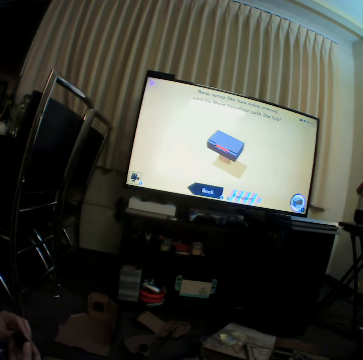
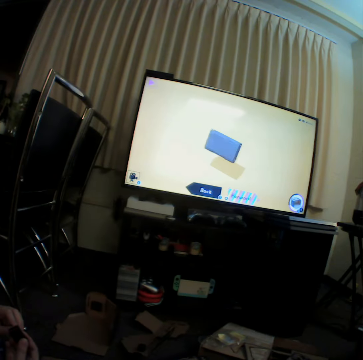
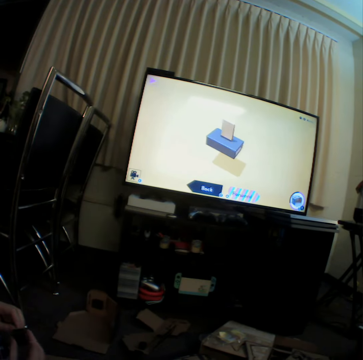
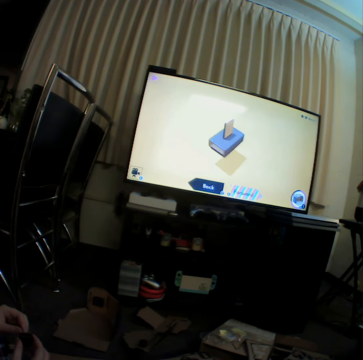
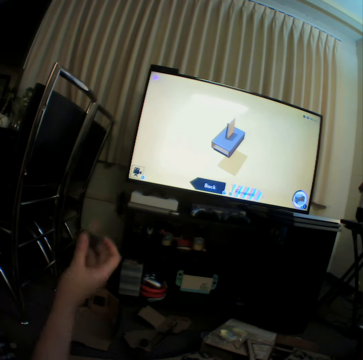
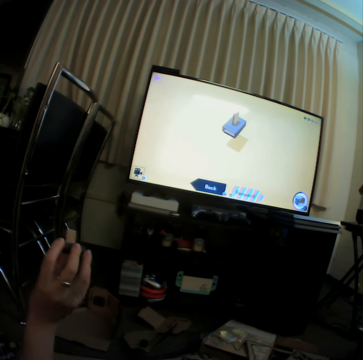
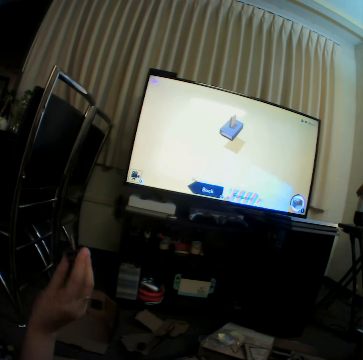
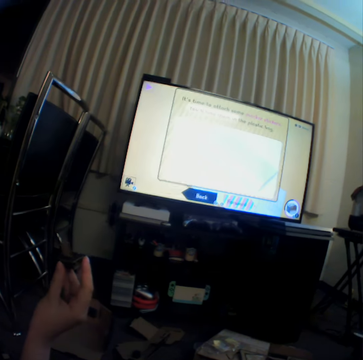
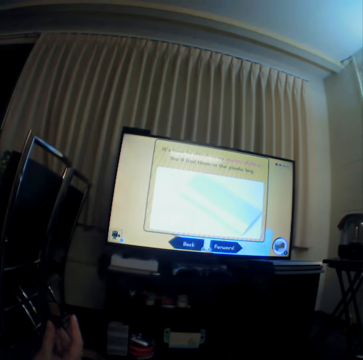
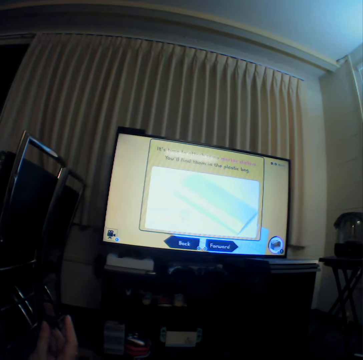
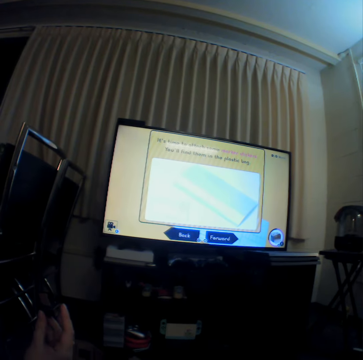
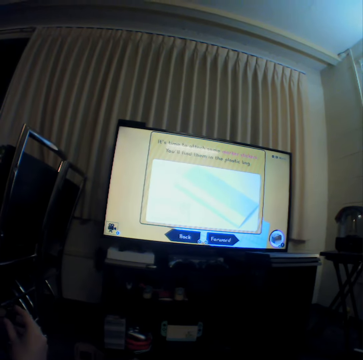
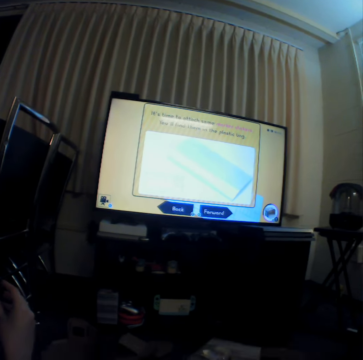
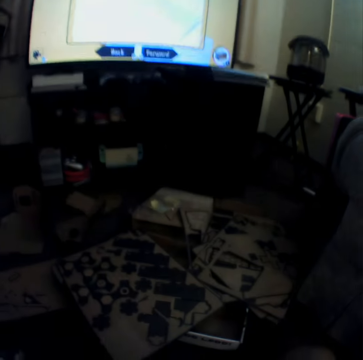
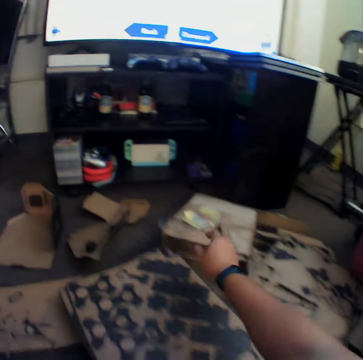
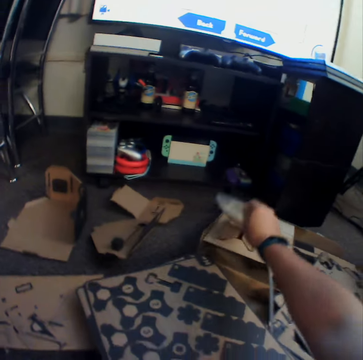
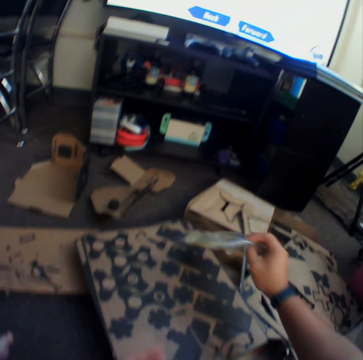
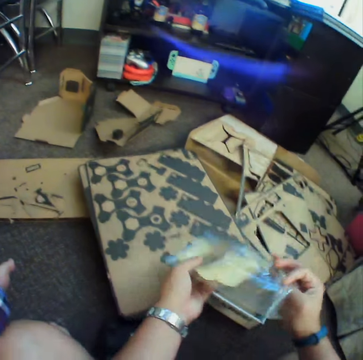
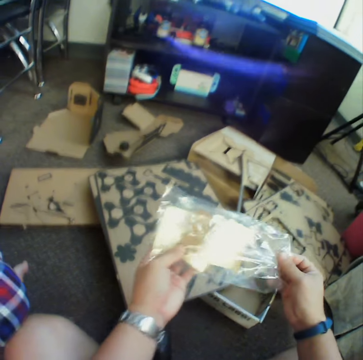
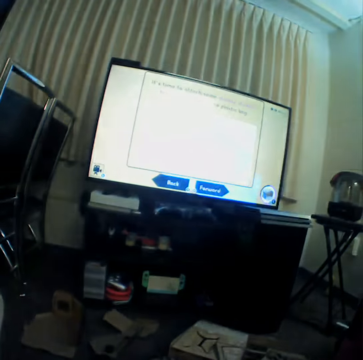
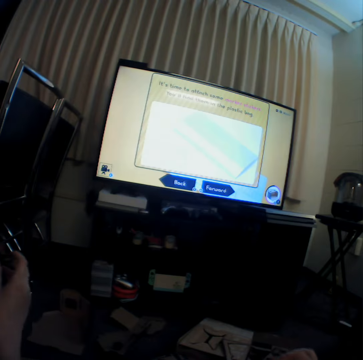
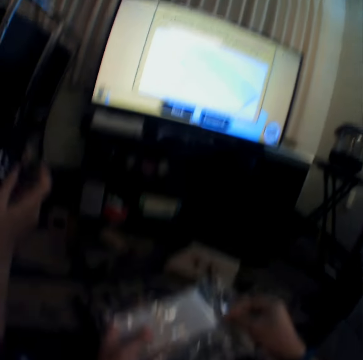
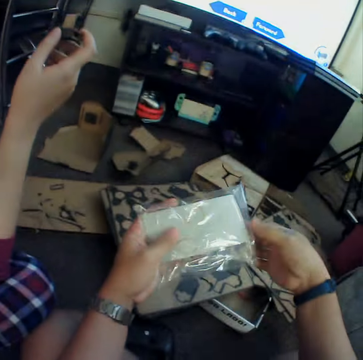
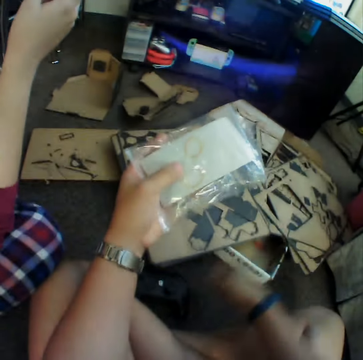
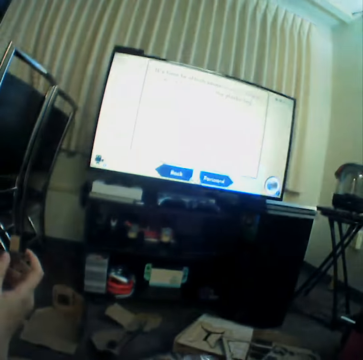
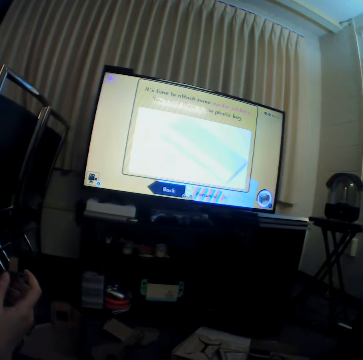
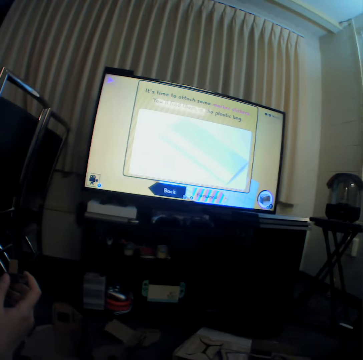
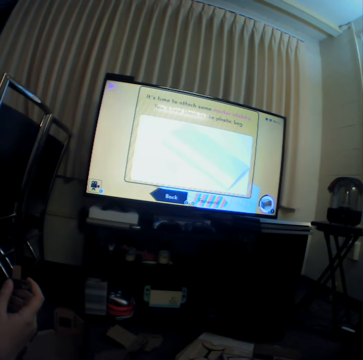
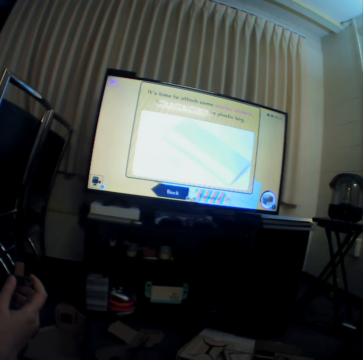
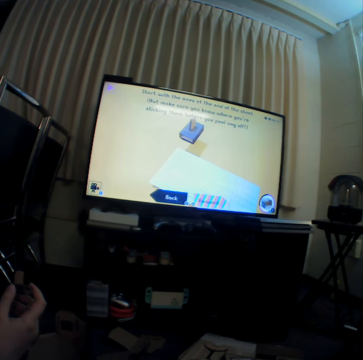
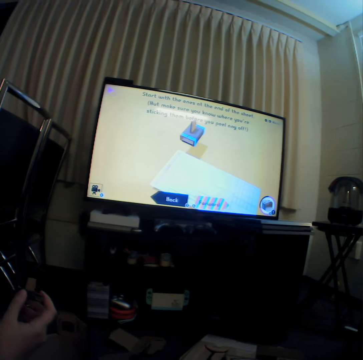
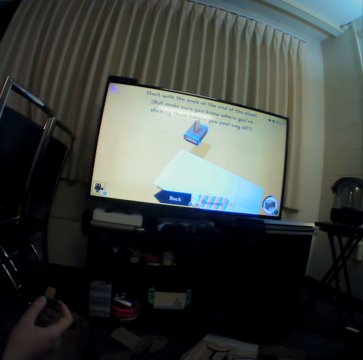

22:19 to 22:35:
The camera wearer watches television. They pick up a packet. They watch television. They hold the packet with hands. They watch television.

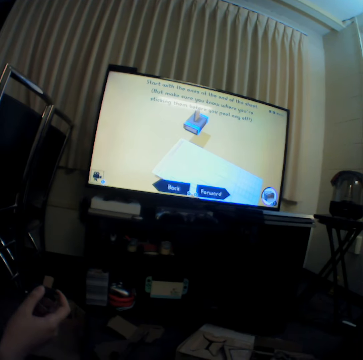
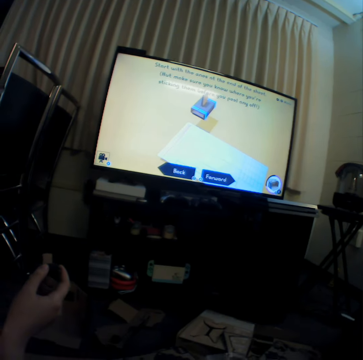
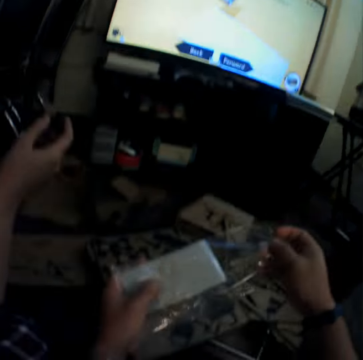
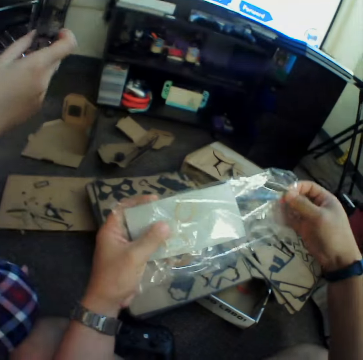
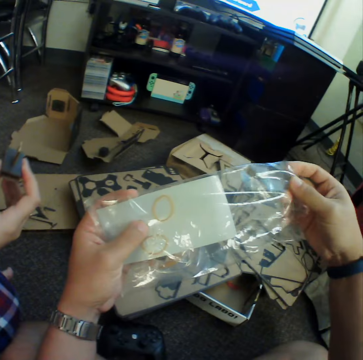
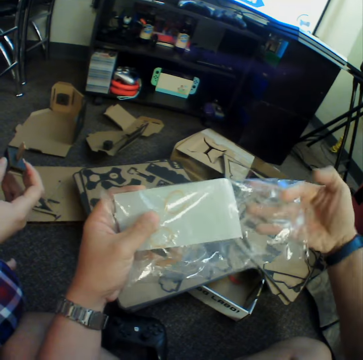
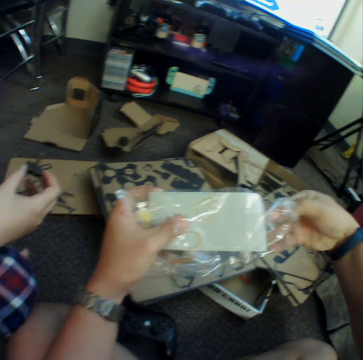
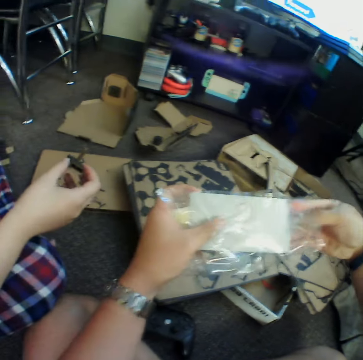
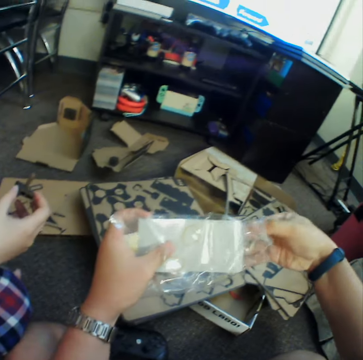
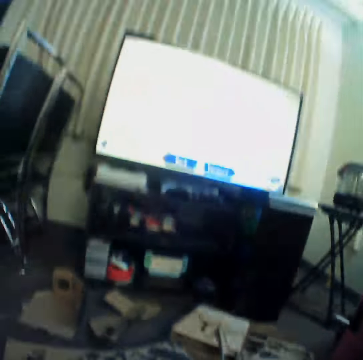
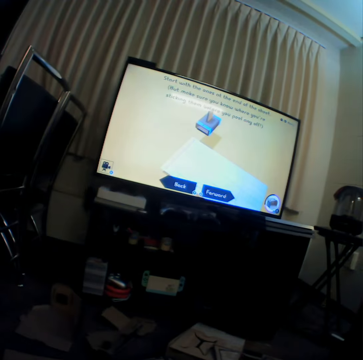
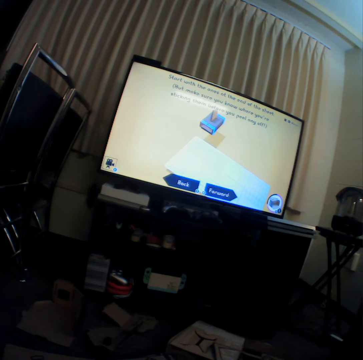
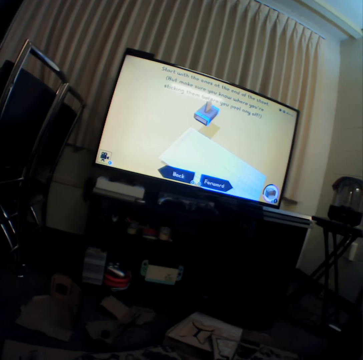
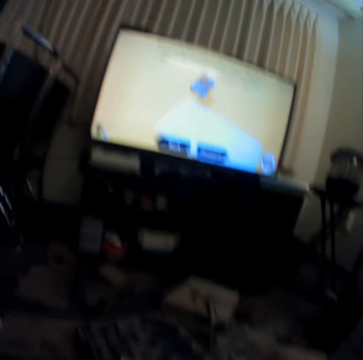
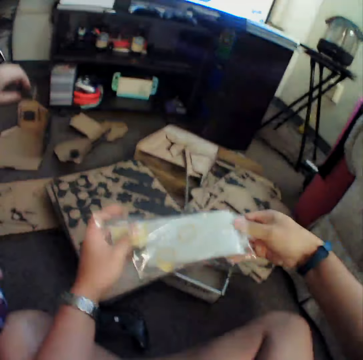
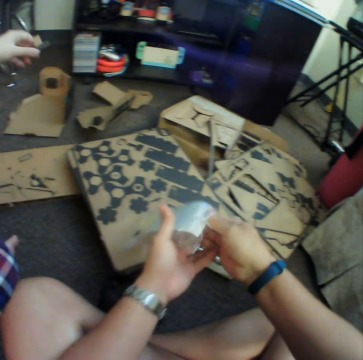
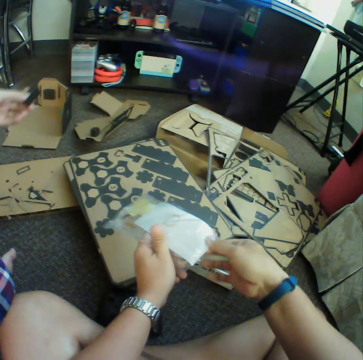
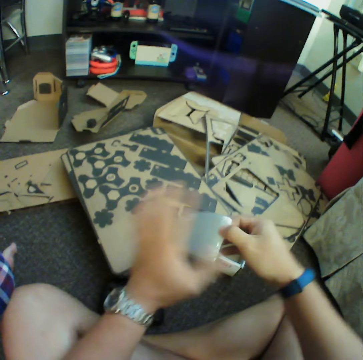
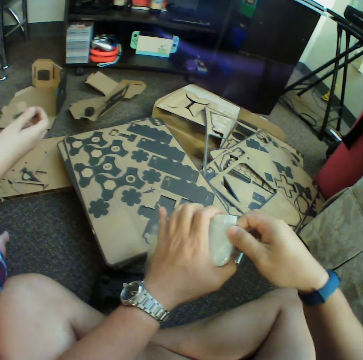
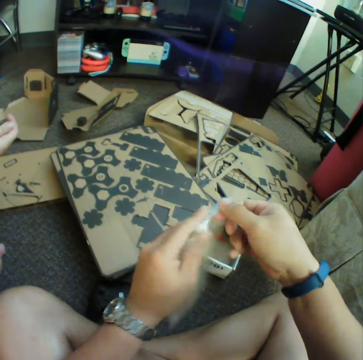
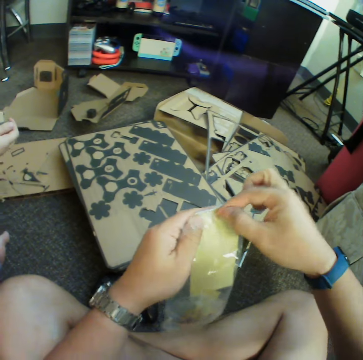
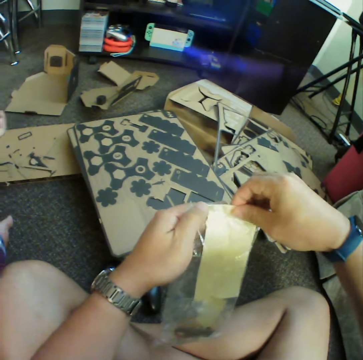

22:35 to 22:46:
The camera wearer puts a hand in a plastic paper. They pick up something. They watch television.

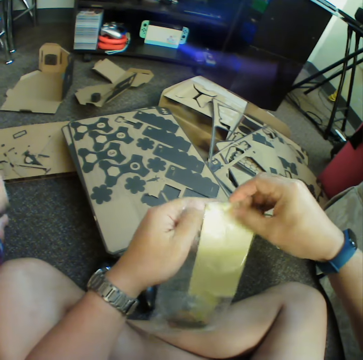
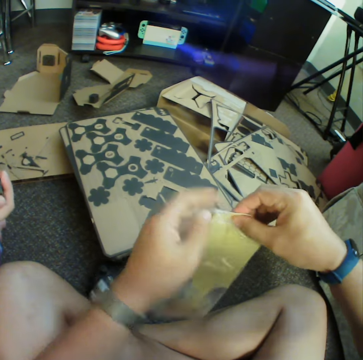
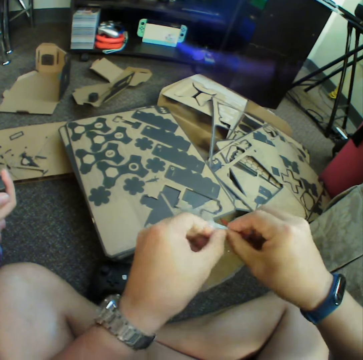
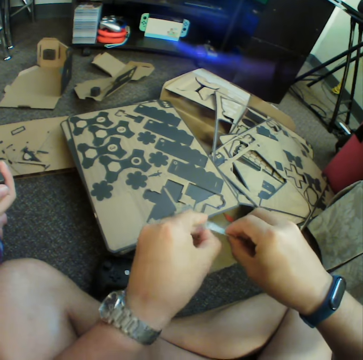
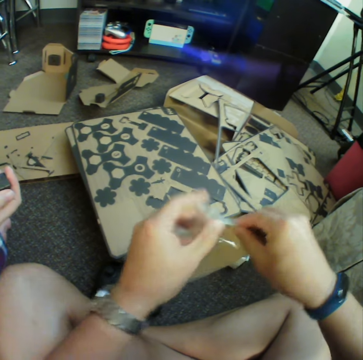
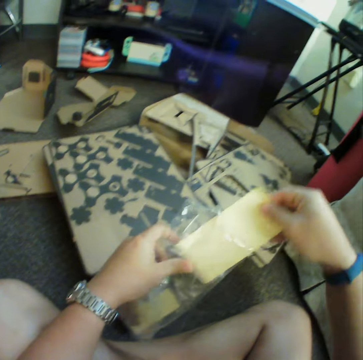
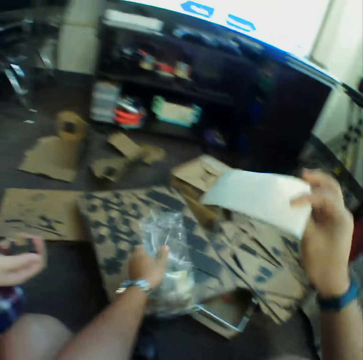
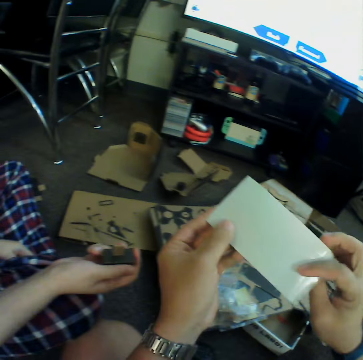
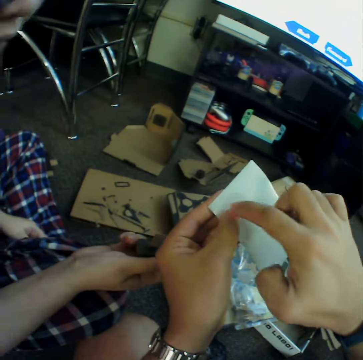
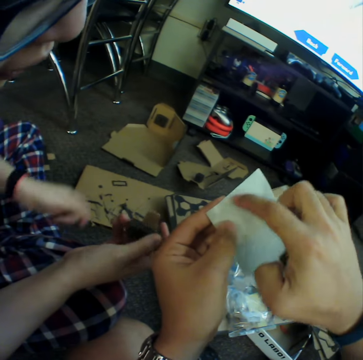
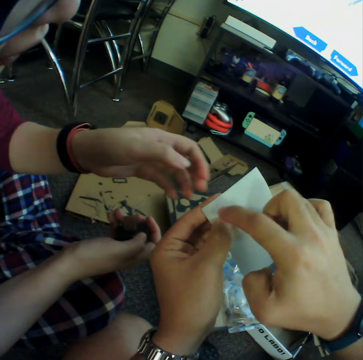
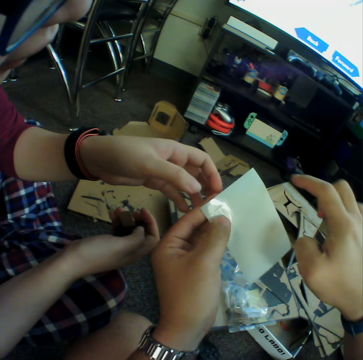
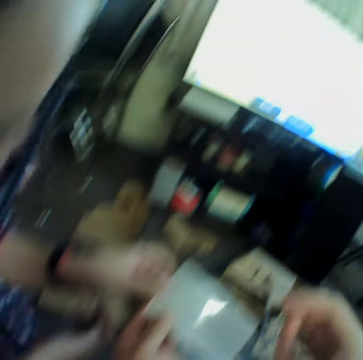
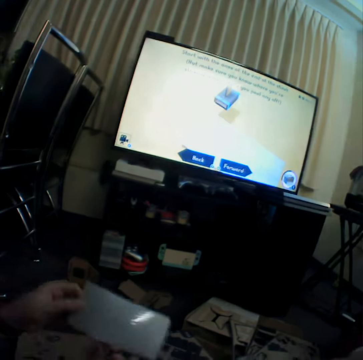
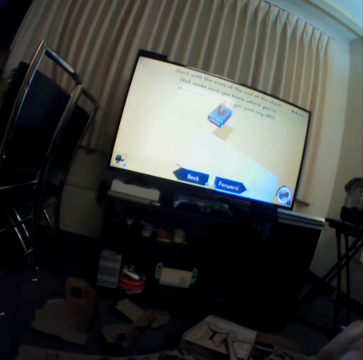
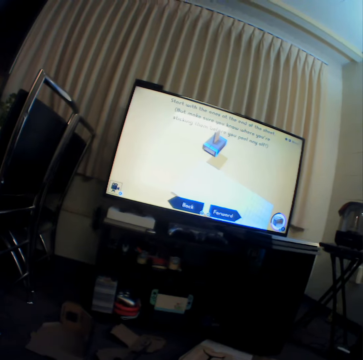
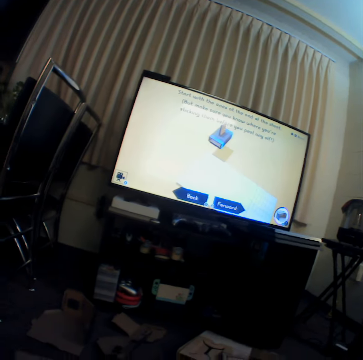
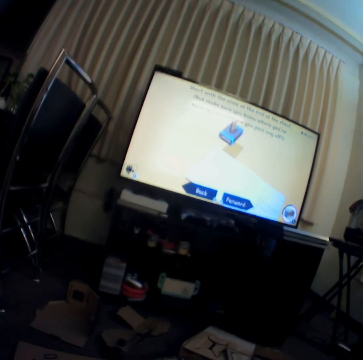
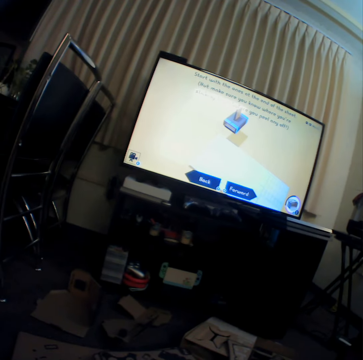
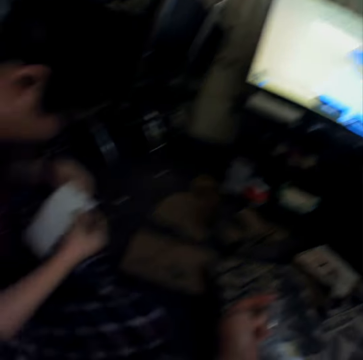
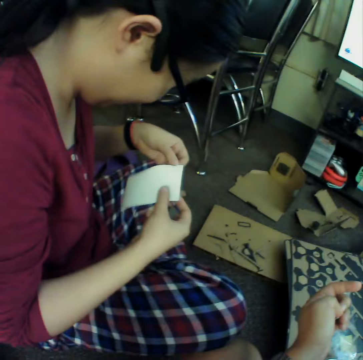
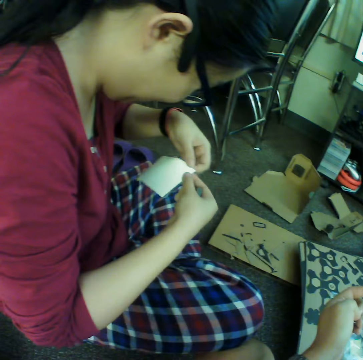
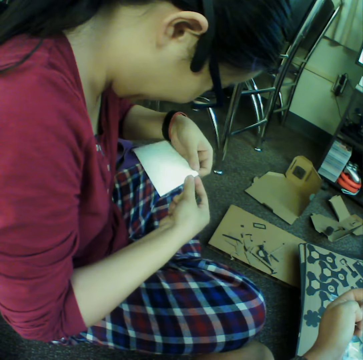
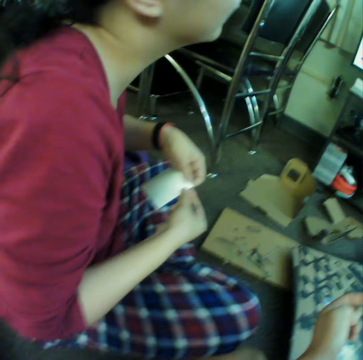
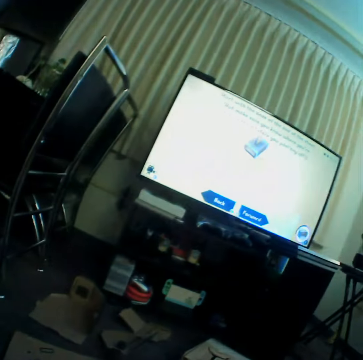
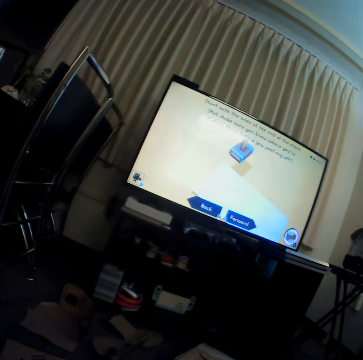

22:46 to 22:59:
The camera wearer removes a paper in a plastic paper. They put down the plastic paper. A girl looks at the paper. The camera wearer points at the paper. They give the girl the paper. The girl takes the paper. The camera wearer looks at the television. The girl holds the paper with hands. The girl looks at the television.
